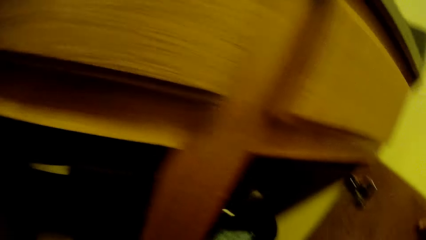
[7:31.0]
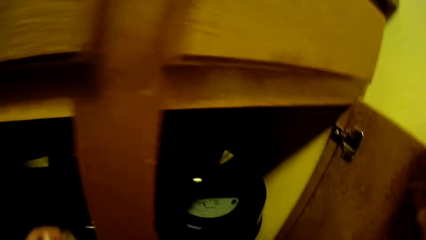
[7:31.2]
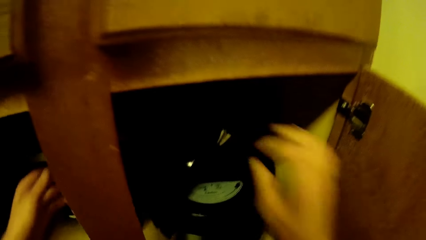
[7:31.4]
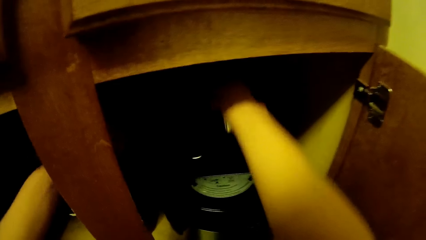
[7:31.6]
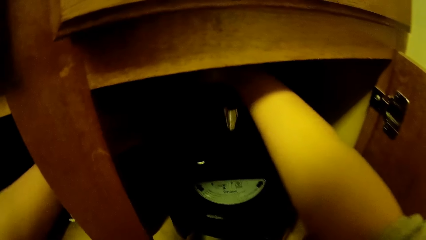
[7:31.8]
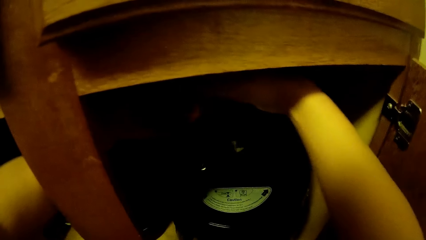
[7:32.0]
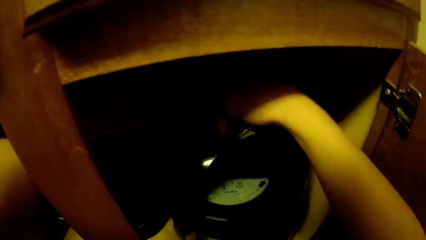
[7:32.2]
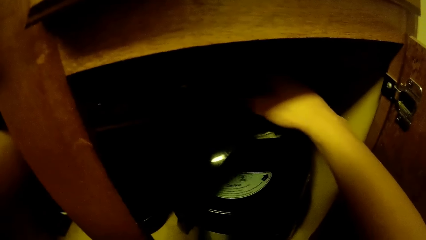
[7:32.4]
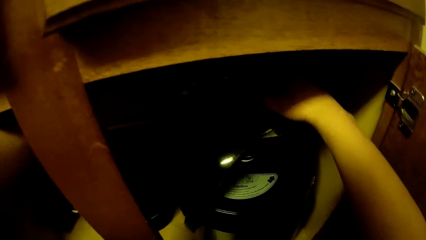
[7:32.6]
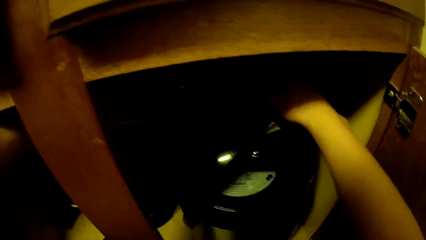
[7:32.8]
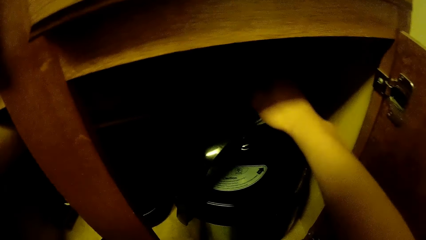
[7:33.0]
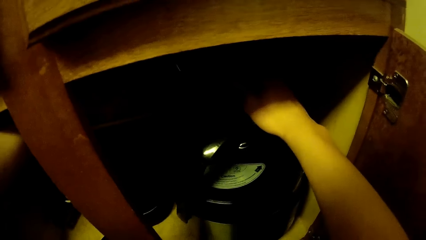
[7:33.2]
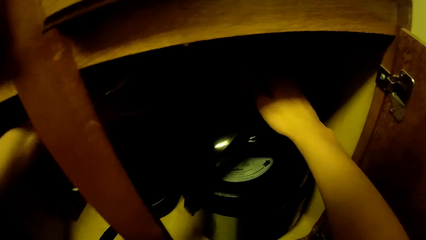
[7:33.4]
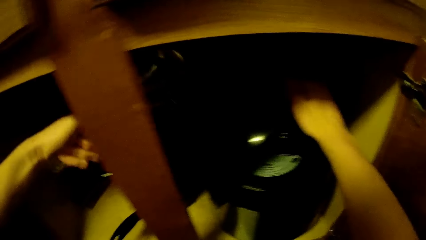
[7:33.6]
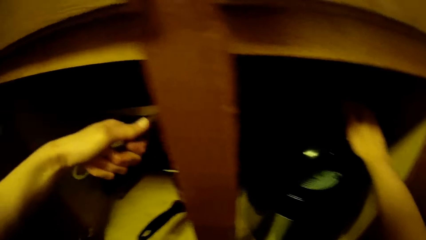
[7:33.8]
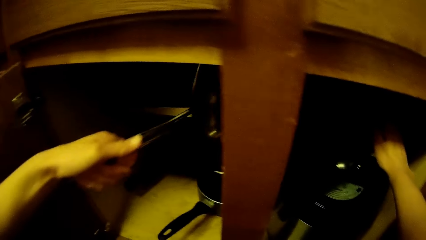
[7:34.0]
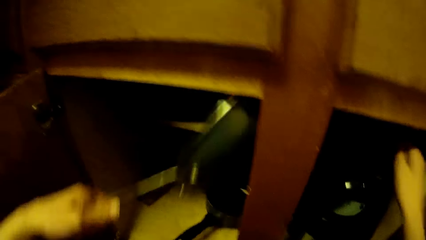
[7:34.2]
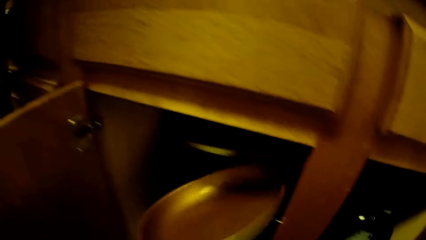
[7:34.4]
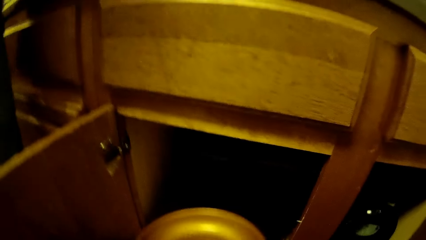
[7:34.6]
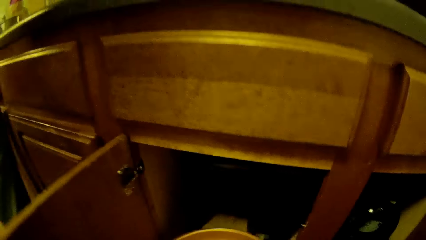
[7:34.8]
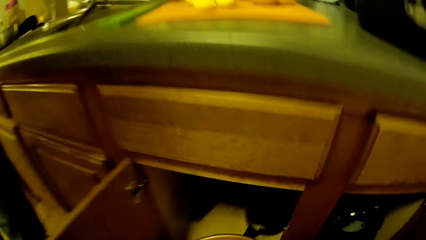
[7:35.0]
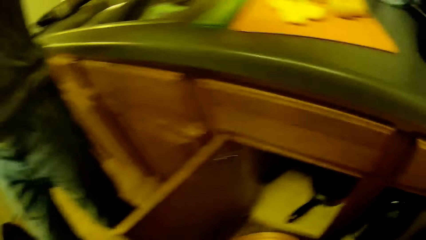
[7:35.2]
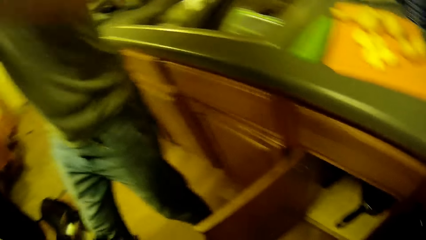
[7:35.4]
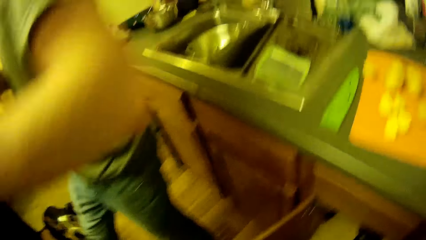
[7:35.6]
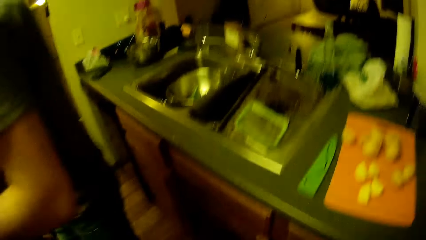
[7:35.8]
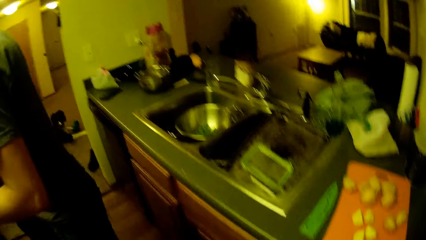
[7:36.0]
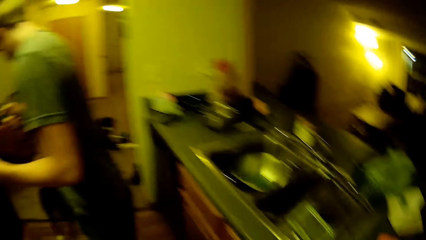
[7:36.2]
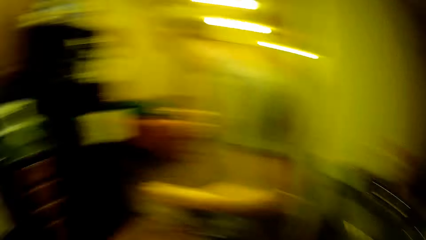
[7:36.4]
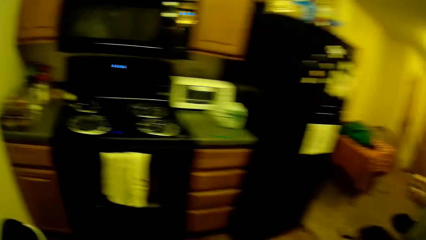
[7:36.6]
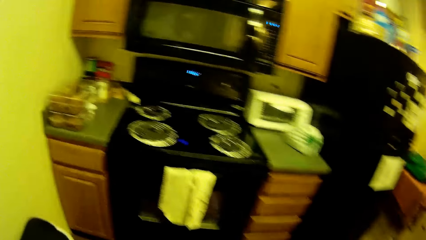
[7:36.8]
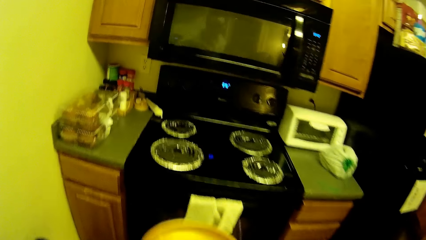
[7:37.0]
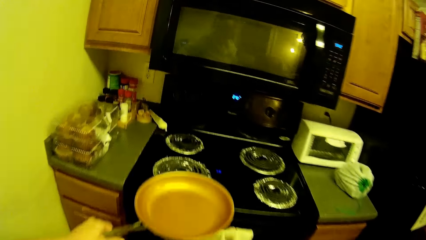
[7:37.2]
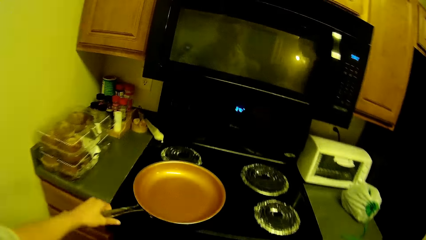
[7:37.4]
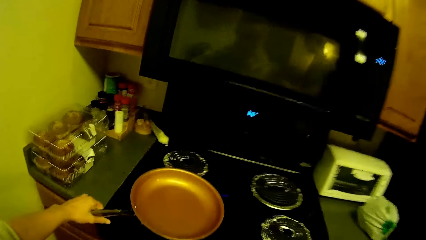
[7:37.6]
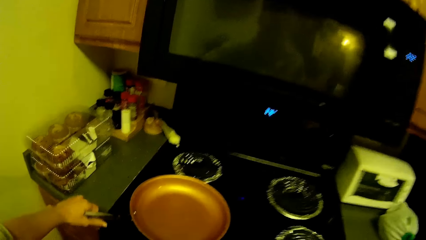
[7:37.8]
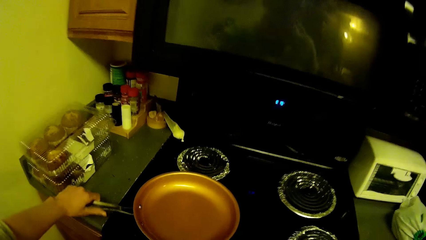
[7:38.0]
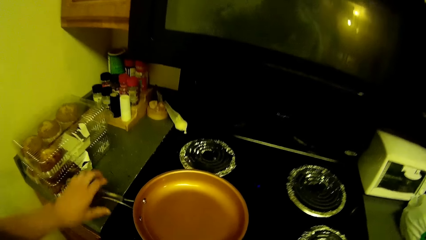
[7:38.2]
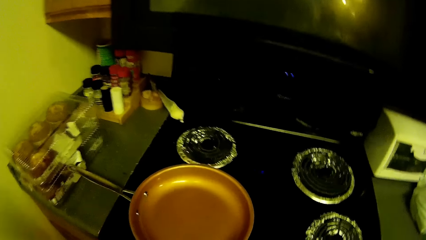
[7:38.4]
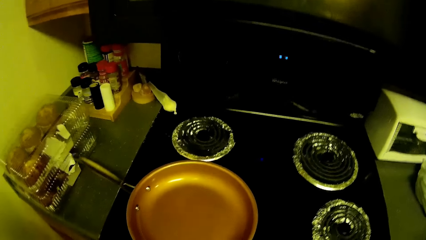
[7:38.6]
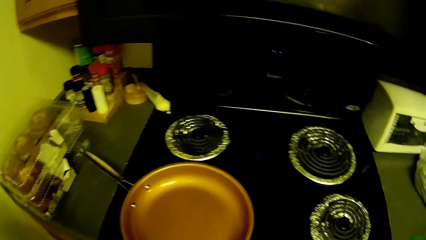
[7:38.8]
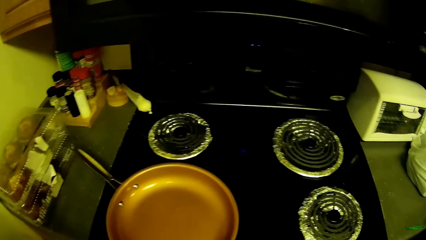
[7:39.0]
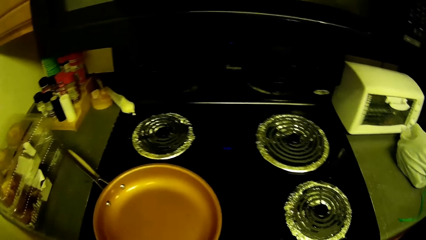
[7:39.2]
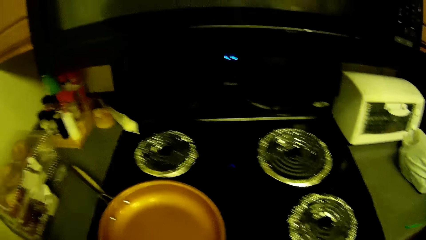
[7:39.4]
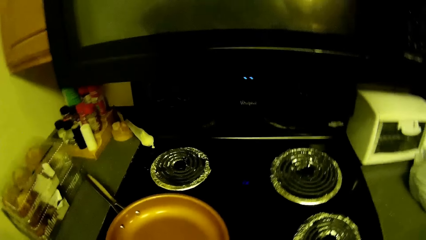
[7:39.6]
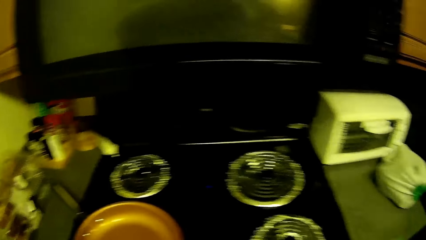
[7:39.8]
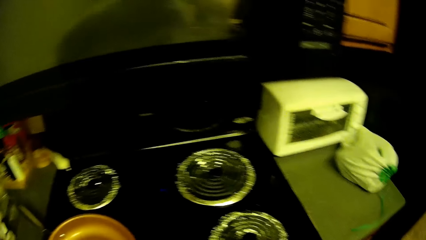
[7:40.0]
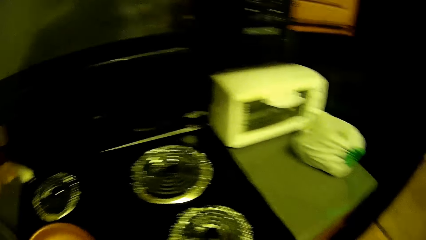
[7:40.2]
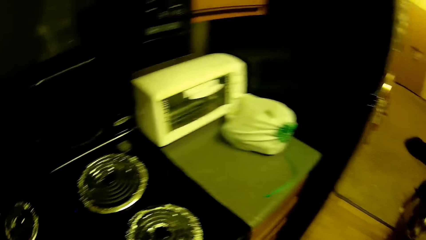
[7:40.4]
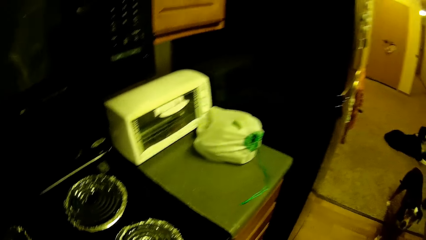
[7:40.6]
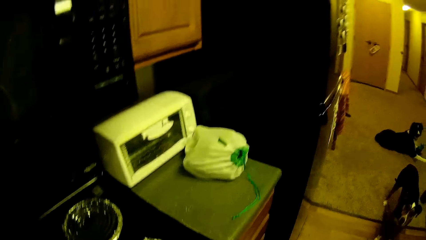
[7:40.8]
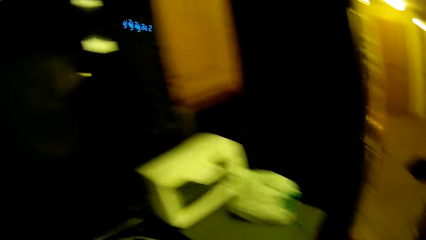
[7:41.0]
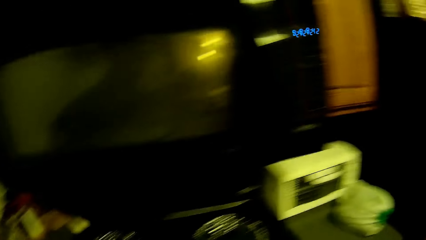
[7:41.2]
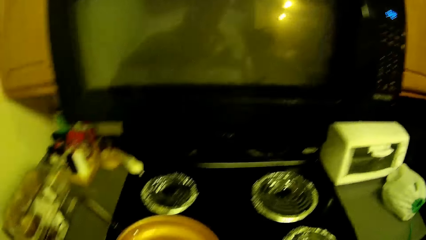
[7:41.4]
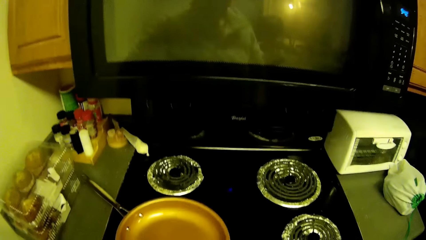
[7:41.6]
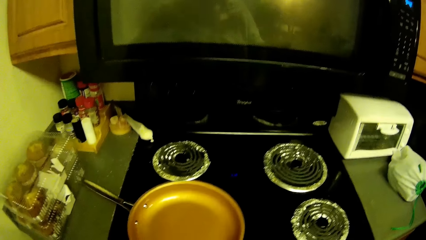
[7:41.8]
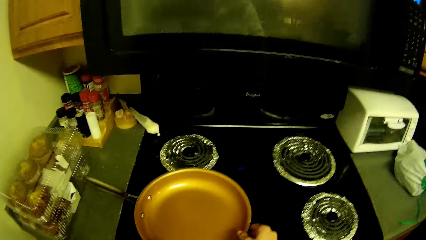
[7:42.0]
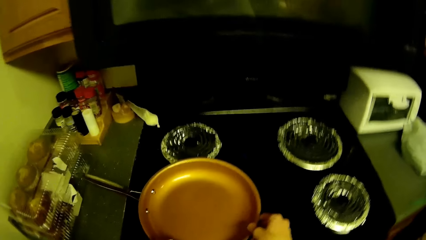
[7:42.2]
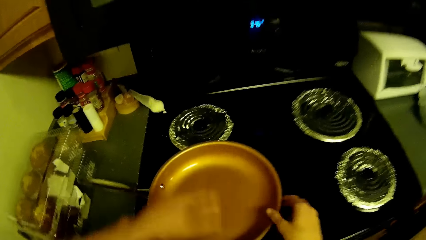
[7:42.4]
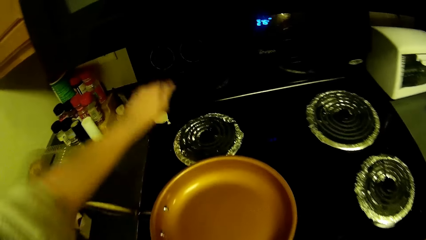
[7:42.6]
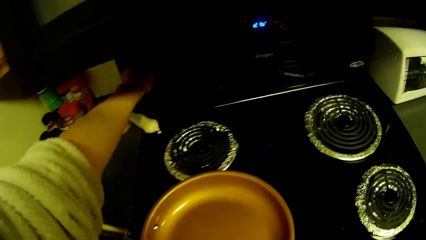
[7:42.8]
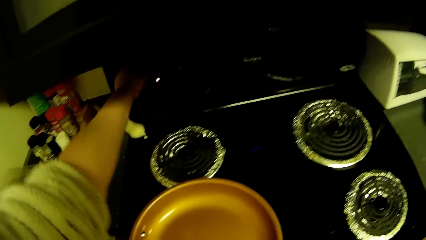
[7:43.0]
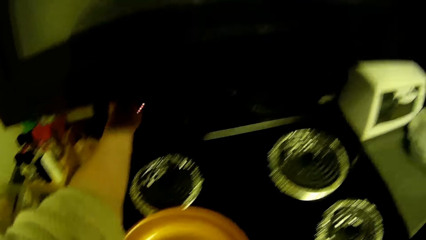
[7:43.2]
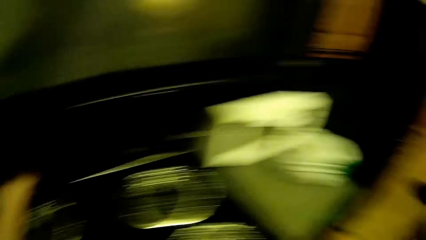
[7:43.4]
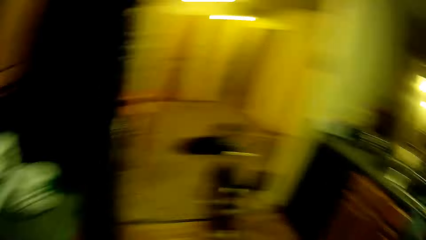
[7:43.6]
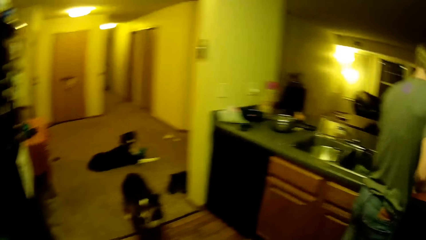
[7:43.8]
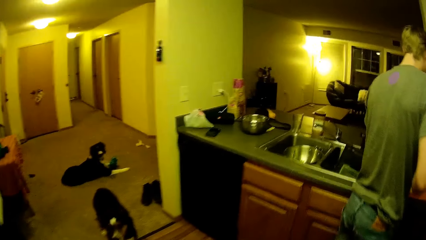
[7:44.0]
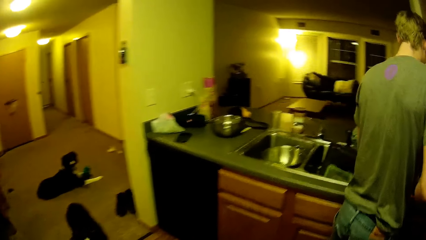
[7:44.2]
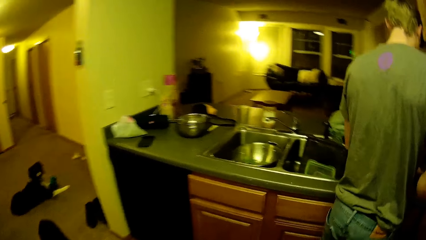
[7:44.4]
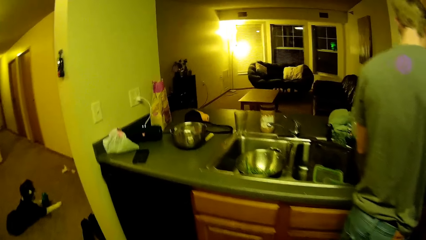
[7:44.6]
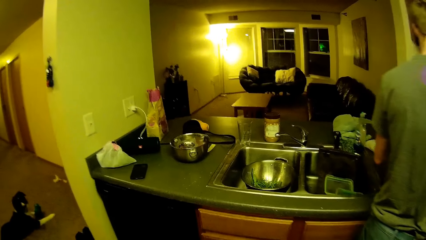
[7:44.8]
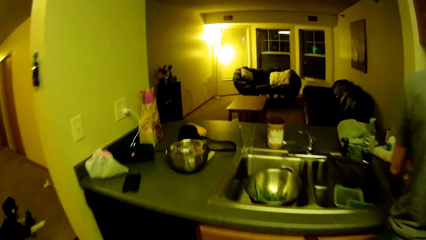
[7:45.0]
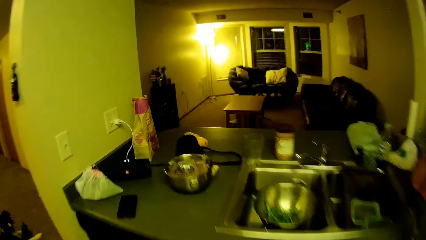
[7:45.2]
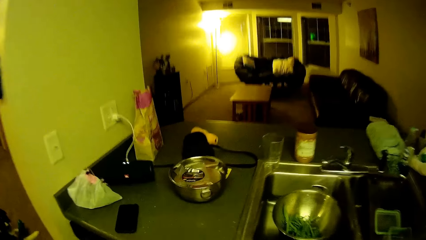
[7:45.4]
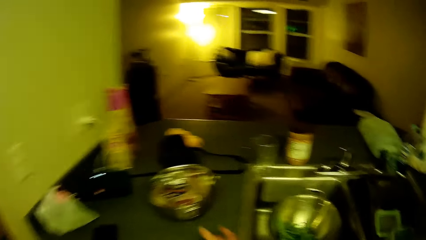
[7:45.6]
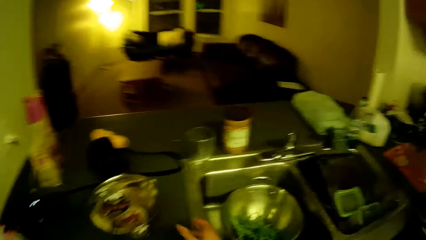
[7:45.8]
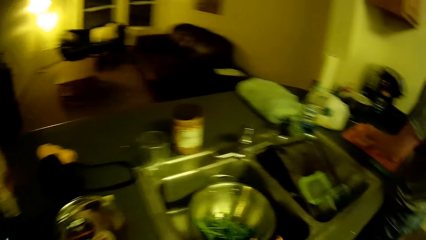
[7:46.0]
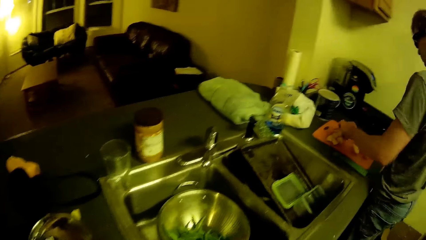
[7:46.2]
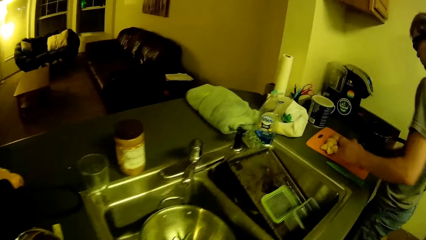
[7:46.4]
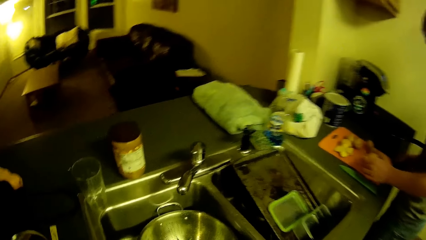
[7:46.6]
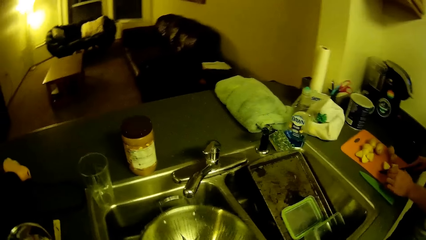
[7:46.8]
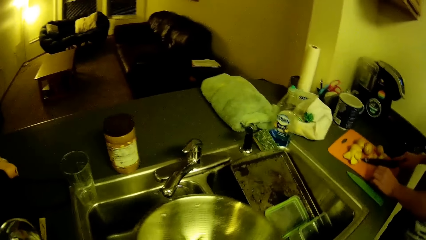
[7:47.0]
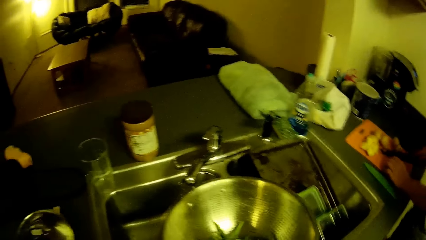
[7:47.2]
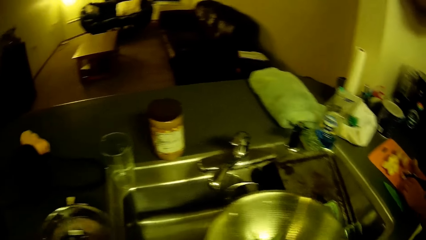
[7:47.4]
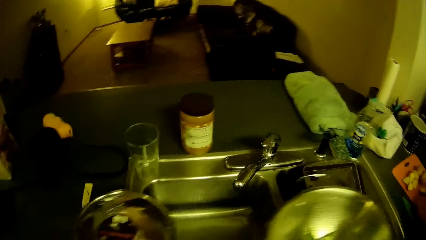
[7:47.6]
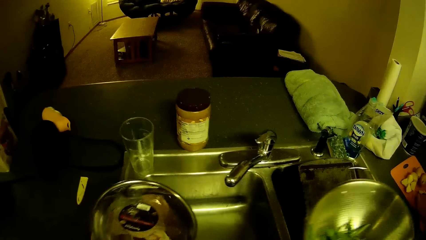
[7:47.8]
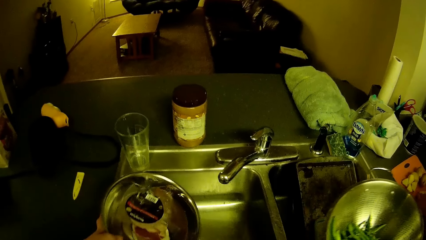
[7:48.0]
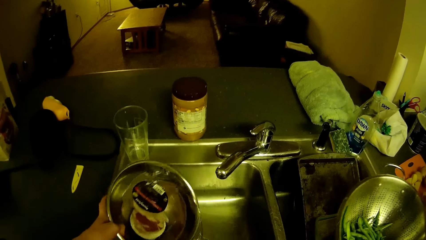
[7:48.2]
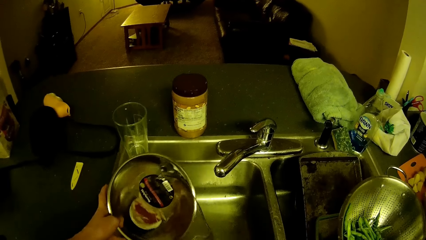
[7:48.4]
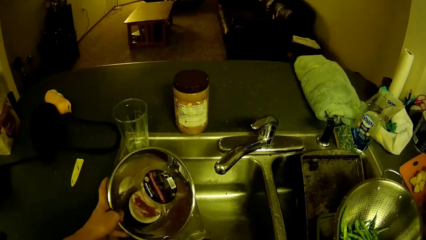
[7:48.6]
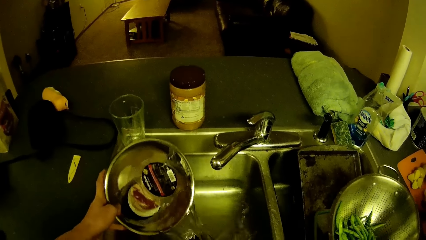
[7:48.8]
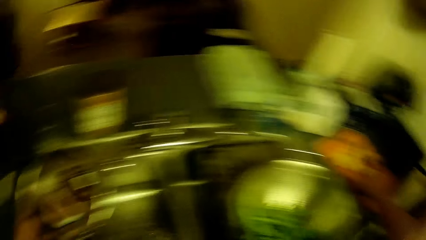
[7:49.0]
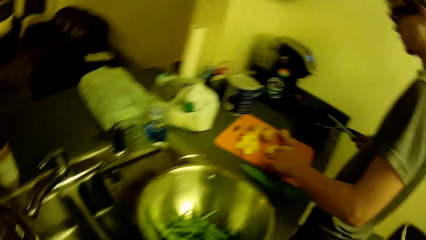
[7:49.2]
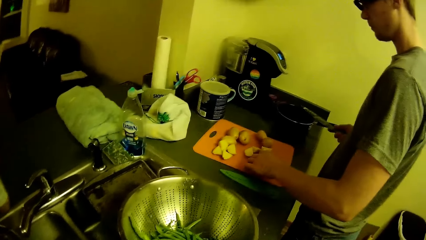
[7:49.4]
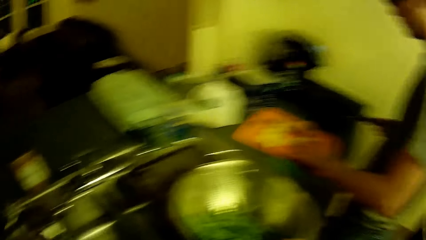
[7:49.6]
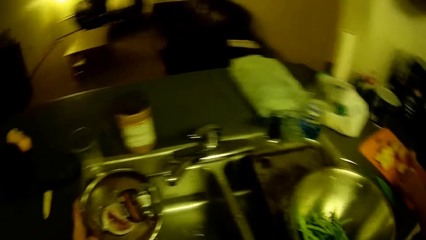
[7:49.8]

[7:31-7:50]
The camera wearer brings out another frying pan or cooking pan with his left hand. He moves to the cooker and drops the frying pan on the gas cooker. He looks at the cooking pan. He adjusts the gas cooker's knobs with his left hand. He walks toward the sink. He removes the sieve in the kitchen slab's sink with his right hand. A man cuts the onion. The camera wearer holds the colander. He turns out the water in a bowl on the kitchen slab into its sink.
